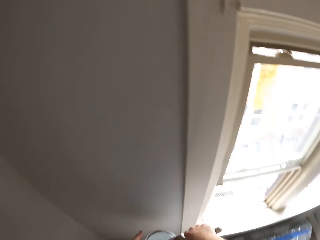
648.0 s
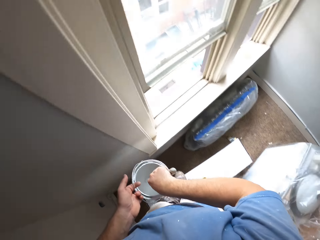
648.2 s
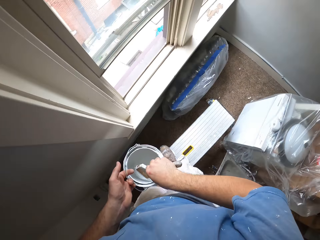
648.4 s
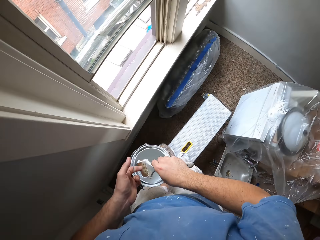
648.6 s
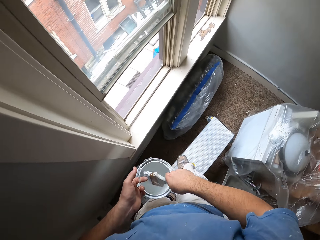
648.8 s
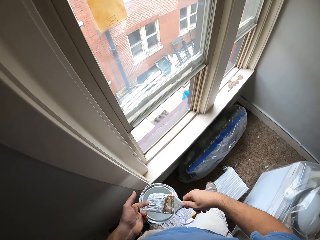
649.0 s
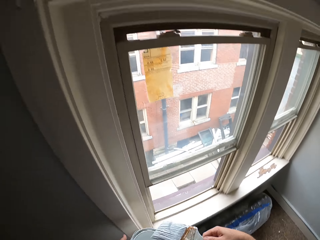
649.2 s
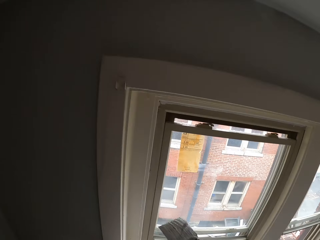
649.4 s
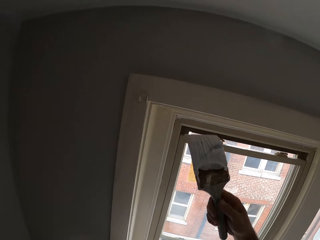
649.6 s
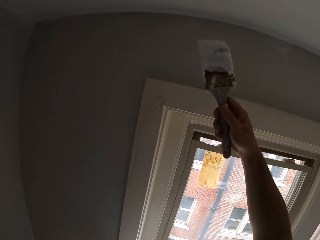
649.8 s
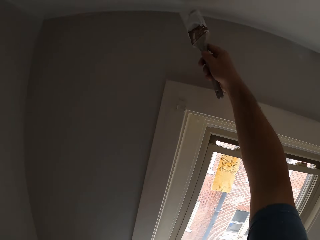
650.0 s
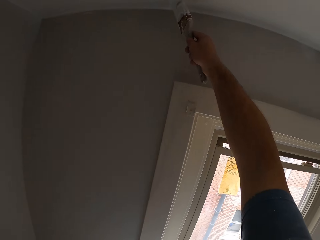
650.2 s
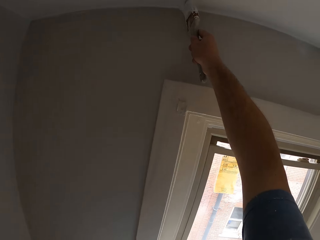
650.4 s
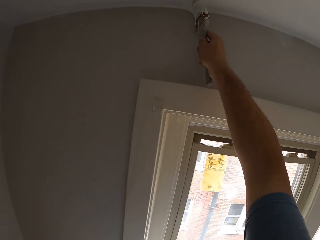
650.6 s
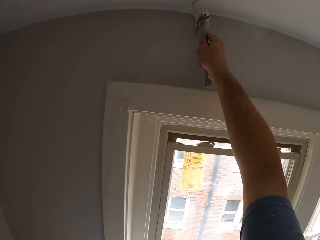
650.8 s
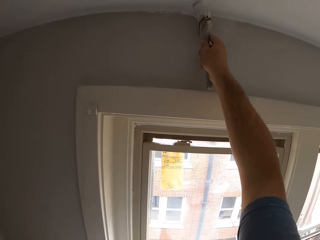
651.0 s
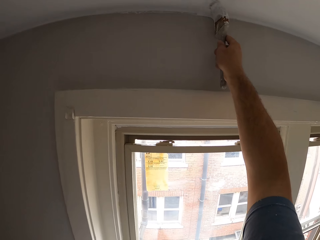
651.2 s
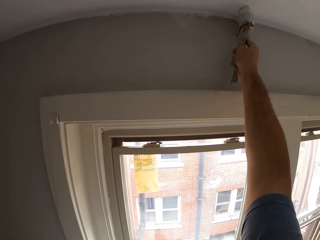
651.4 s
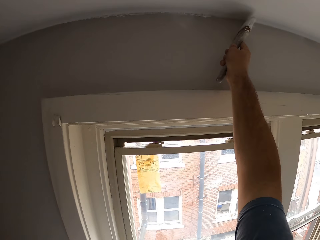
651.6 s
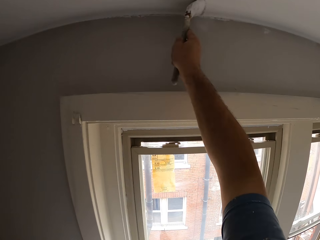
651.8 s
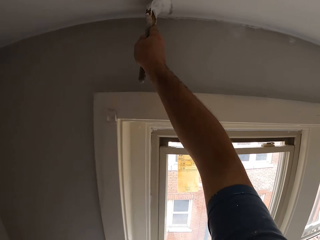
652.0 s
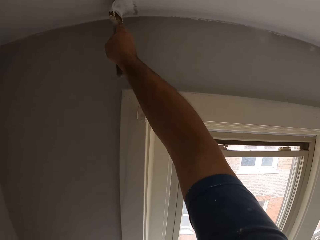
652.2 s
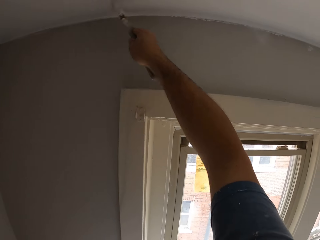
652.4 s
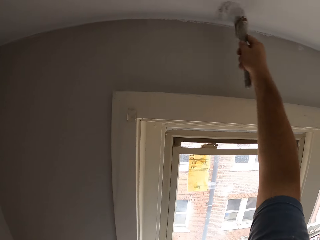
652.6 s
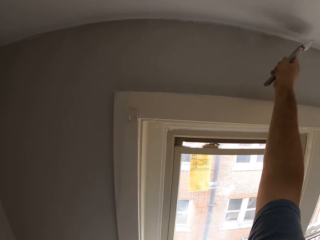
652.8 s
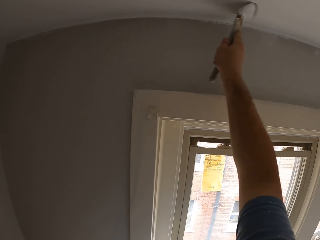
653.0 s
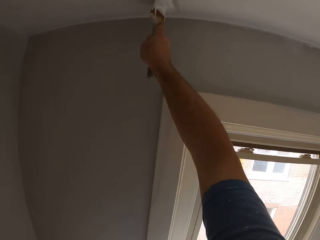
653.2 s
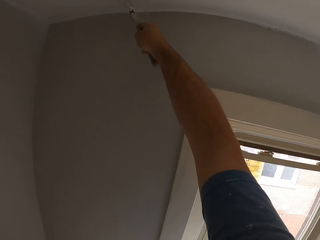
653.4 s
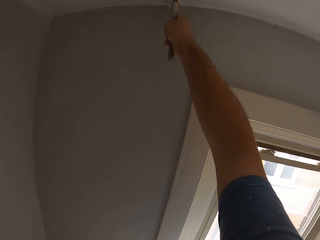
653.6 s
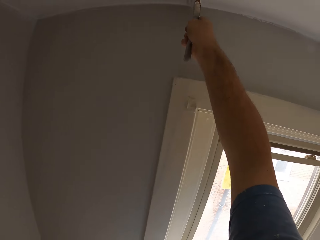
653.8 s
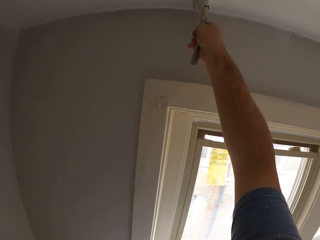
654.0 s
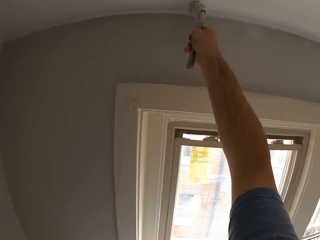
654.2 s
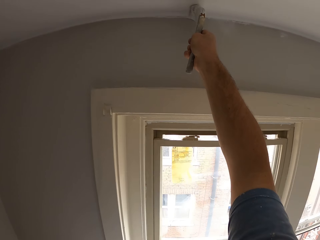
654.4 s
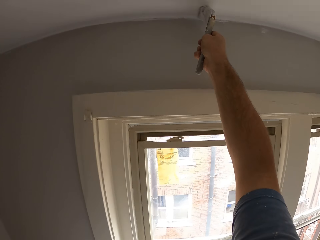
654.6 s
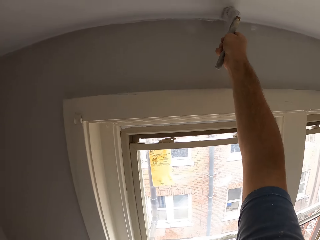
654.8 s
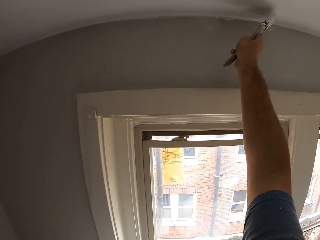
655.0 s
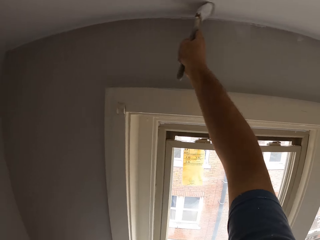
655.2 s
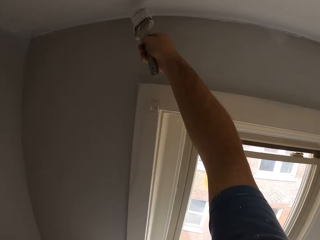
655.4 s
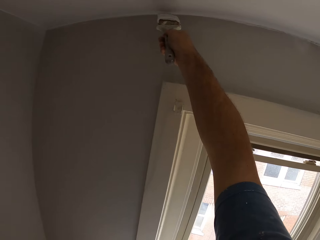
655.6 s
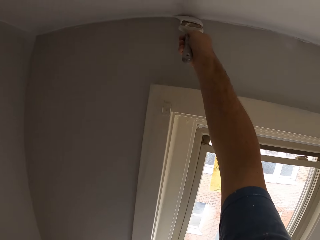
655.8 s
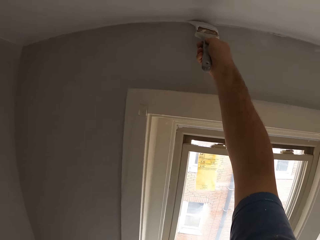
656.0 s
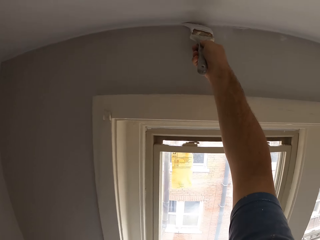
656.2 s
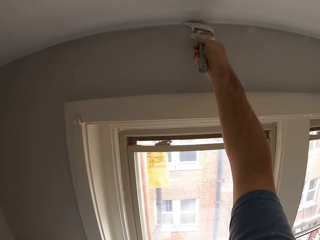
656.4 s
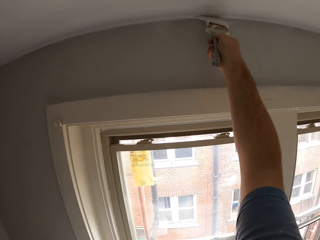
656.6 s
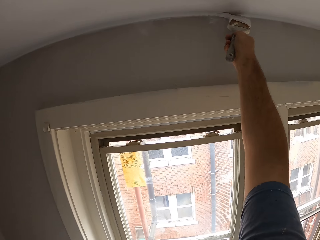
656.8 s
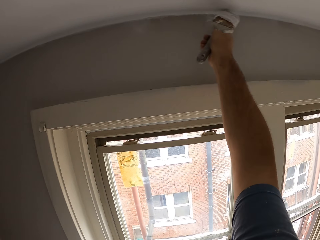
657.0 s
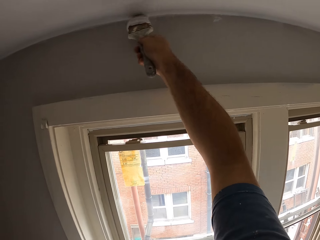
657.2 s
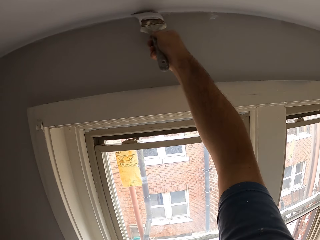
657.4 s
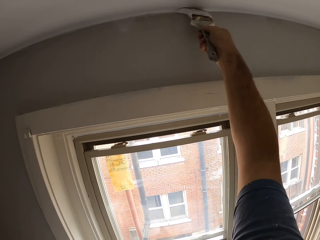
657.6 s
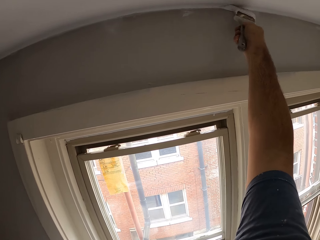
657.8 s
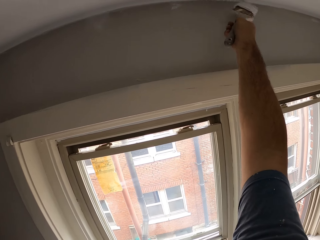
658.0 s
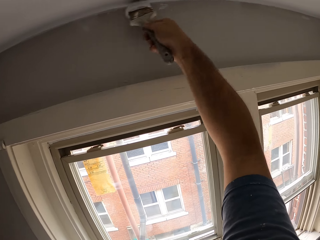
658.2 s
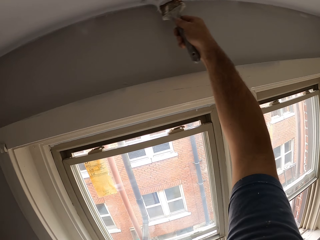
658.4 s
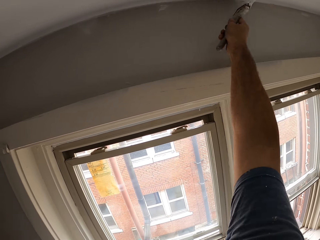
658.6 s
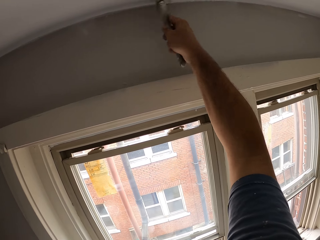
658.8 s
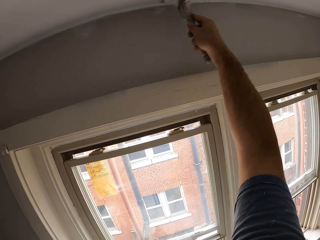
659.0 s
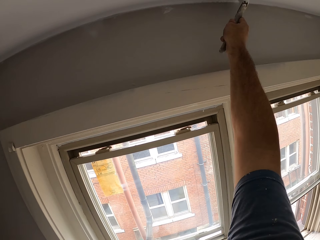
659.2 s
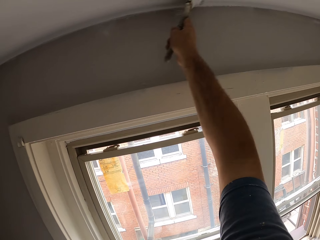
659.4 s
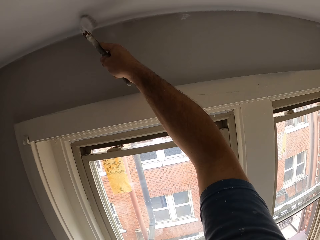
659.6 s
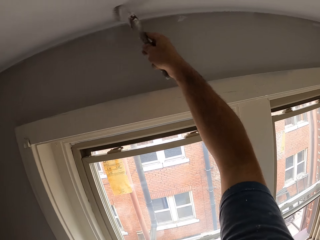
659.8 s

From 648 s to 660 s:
The camera wearer dips the paint brush into the paint container. He paints the ceiling or wall with the paint brush in his right hand.

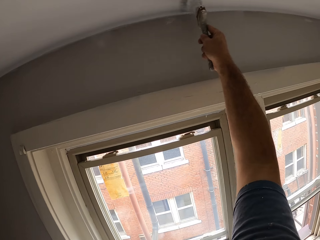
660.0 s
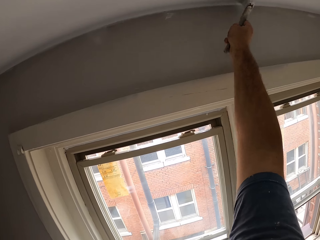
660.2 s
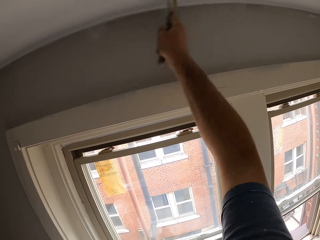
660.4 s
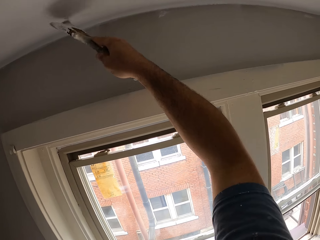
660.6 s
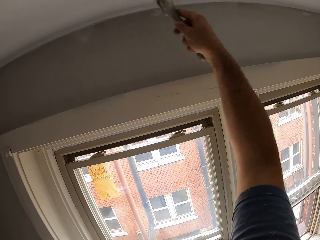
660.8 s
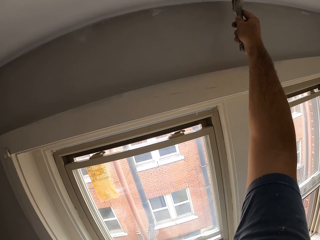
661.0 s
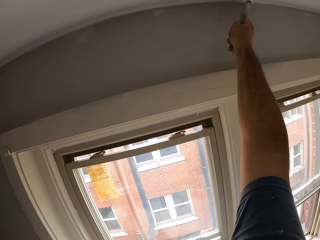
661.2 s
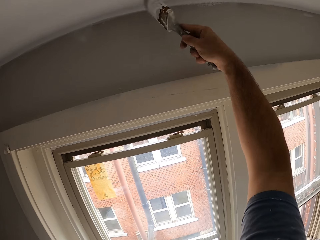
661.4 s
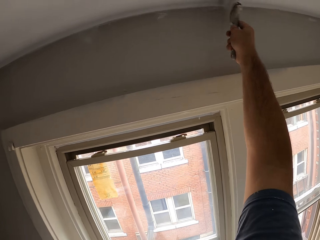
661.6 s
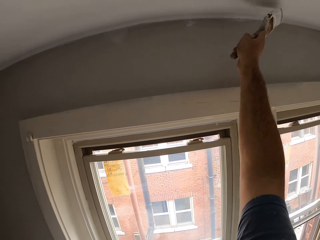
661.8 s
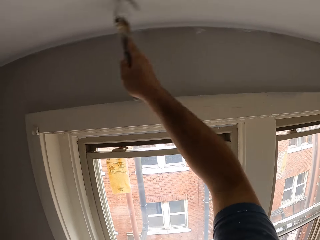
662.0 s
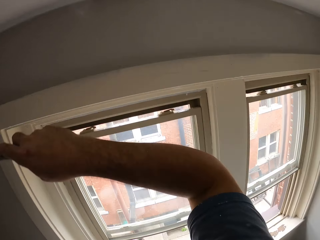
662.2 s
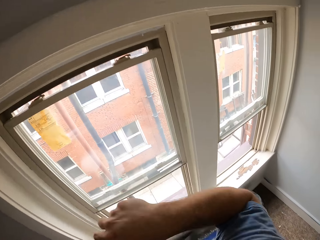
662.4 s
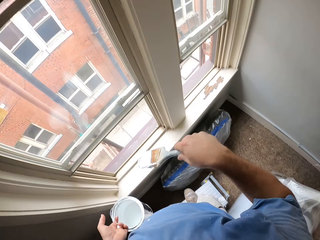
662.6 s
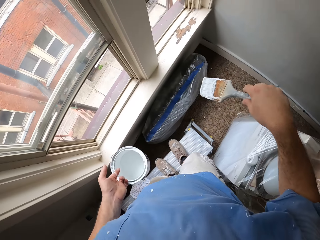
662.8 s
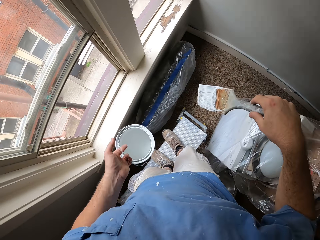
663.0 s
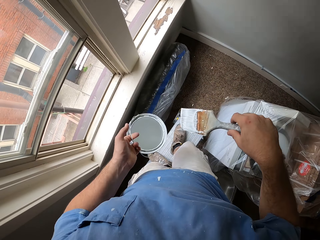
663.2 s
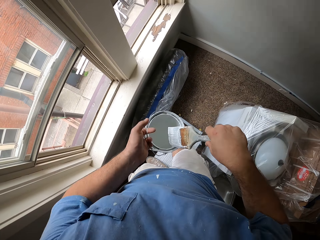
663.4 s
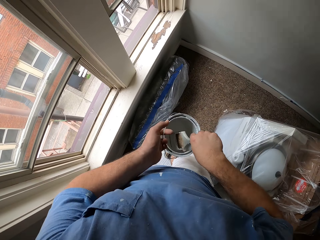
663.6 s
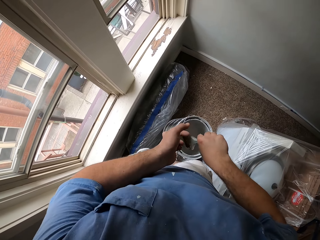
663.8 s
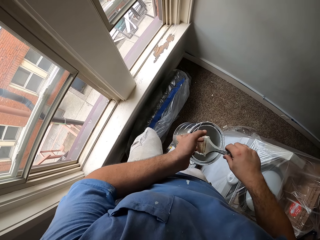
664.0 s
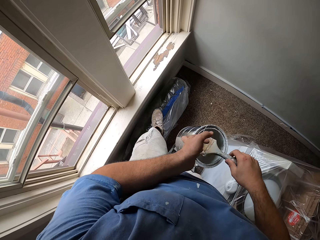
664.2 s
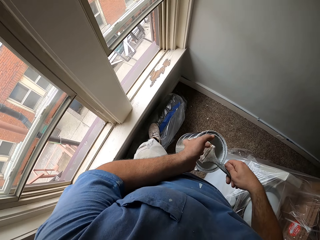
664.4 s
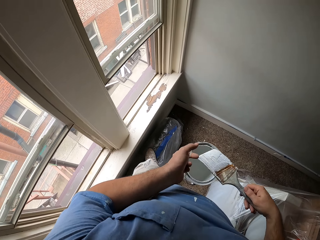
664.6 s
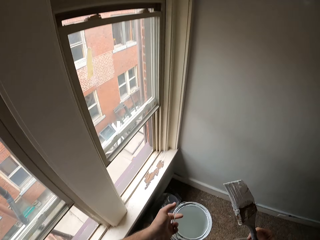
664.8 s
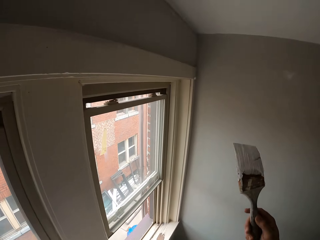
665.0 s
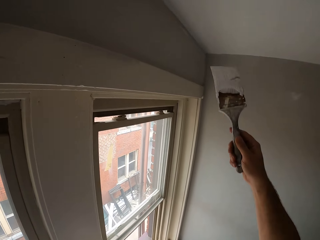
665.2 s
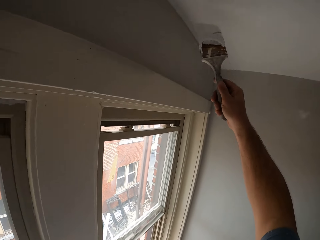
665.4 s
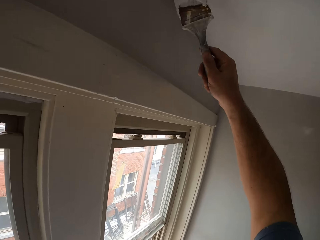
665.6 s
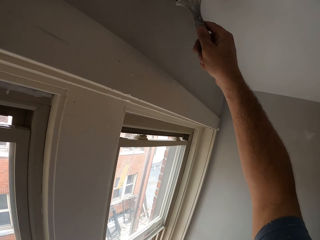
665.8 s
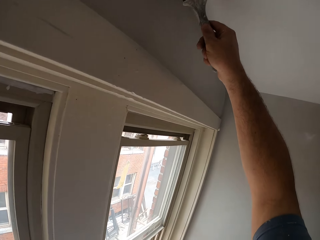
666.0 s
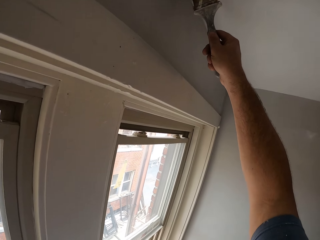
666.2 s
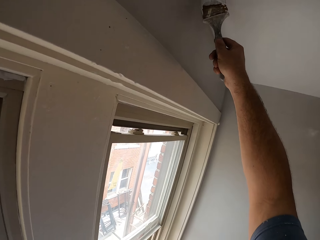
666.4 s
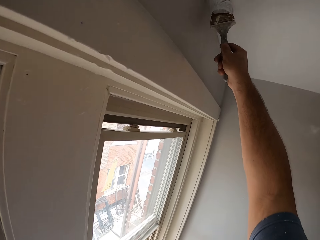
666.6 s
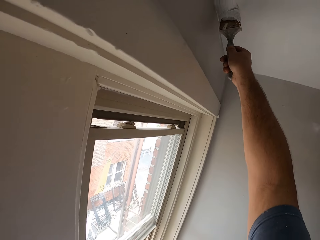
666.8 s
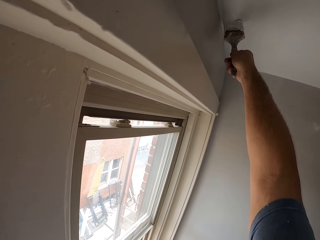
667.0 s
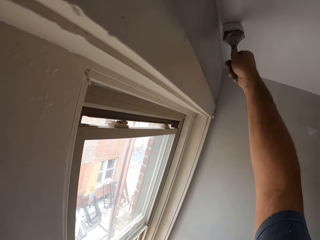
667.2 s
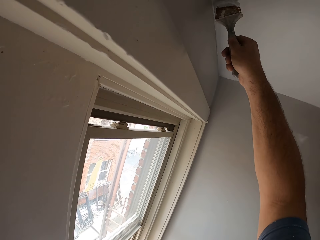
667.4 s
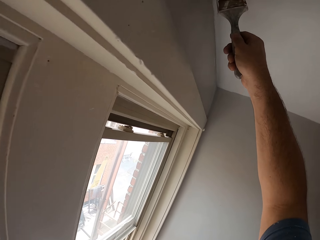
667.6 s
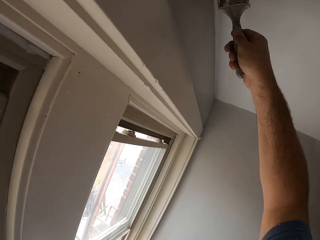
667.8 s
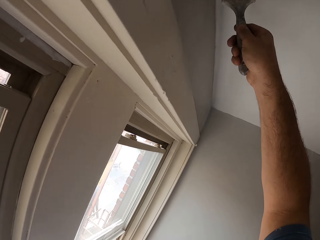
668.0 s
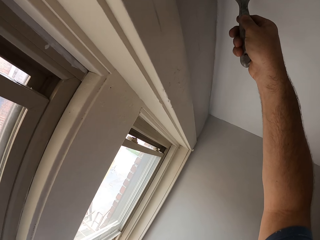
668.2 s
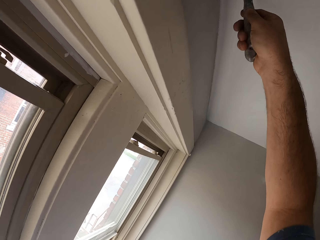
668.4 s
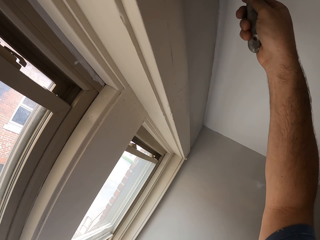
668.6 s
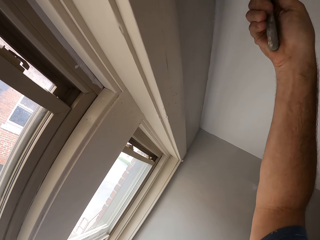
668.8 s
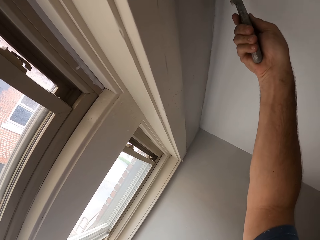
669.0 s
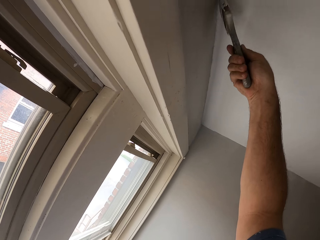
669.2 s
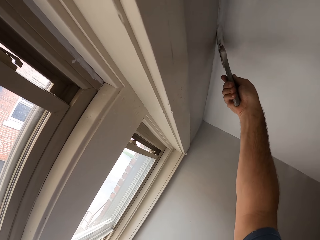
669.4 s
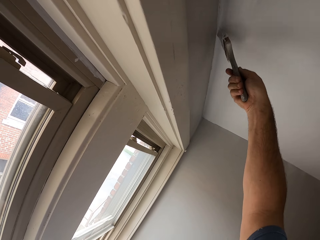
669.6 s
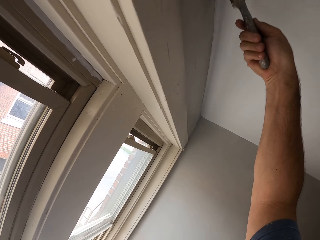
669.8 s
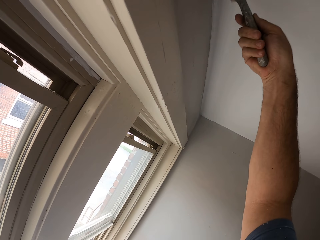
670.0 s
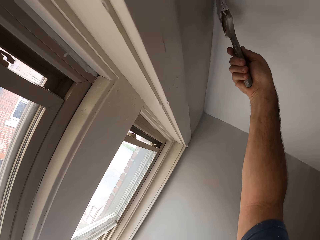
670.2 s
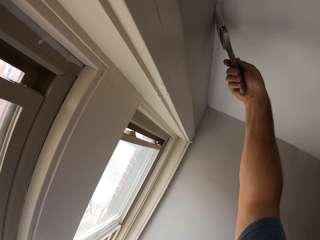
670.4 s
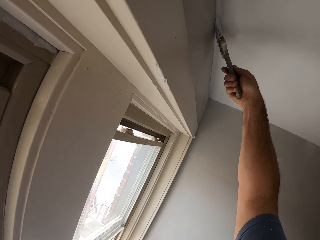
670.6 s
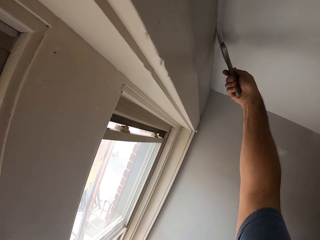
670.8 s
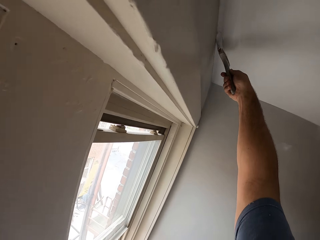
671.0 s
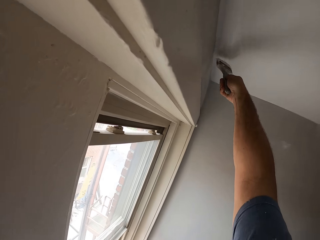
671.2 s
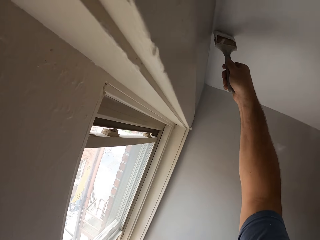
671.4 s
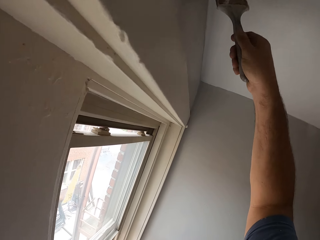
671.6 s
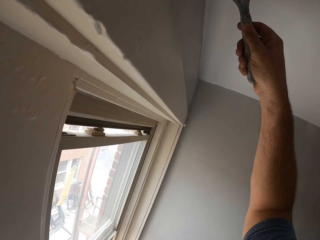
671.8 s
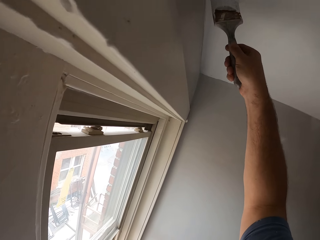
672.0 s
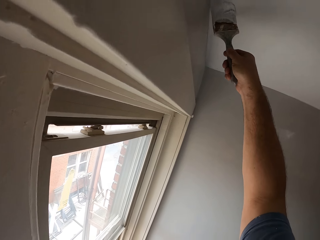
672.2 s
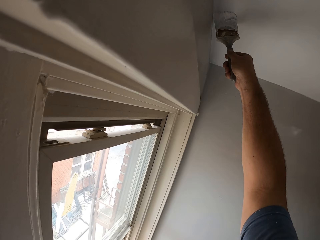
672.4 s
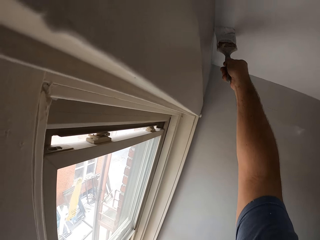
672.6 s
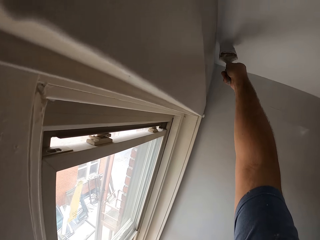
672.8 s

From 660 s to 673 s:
The camera wearer dips the paint brush into the paint container. He paints the ceiling or wall with the paint brush in his right hand.
